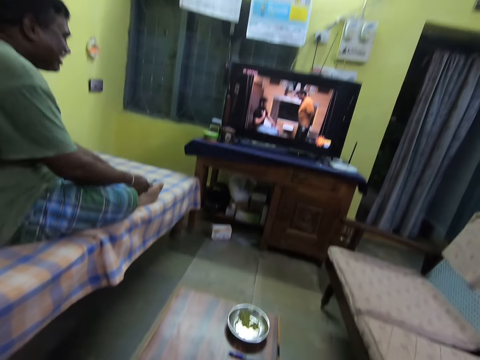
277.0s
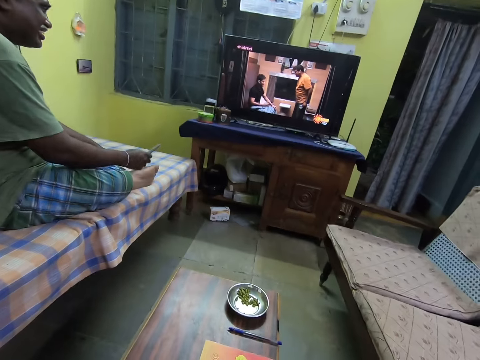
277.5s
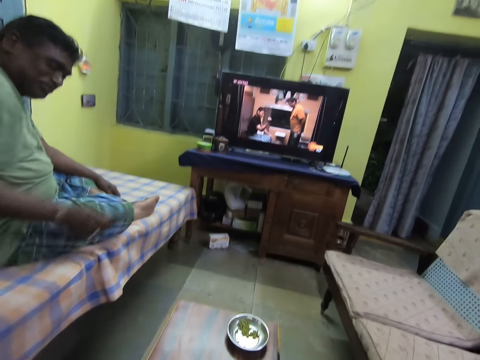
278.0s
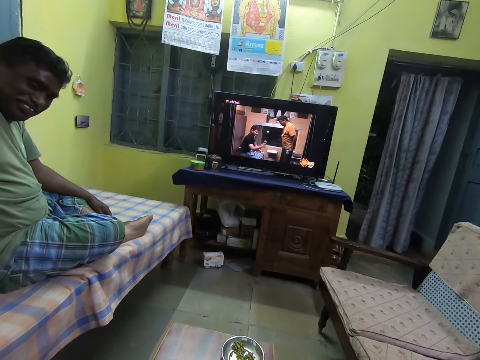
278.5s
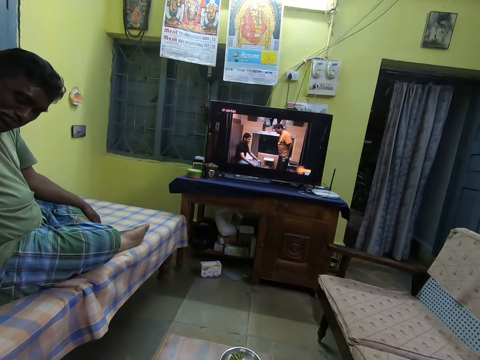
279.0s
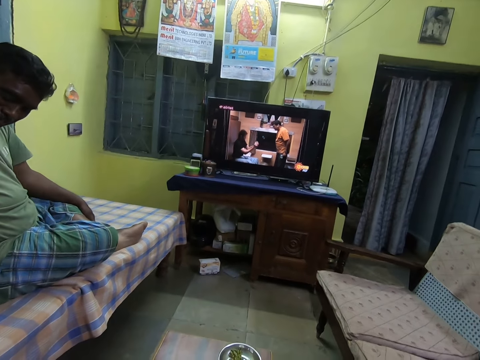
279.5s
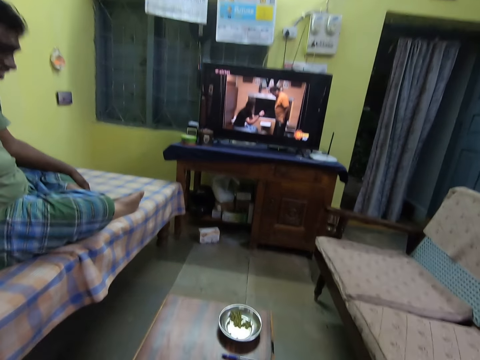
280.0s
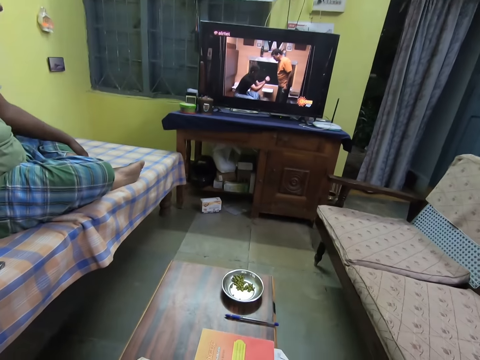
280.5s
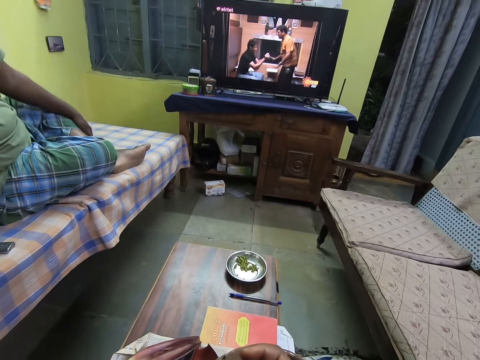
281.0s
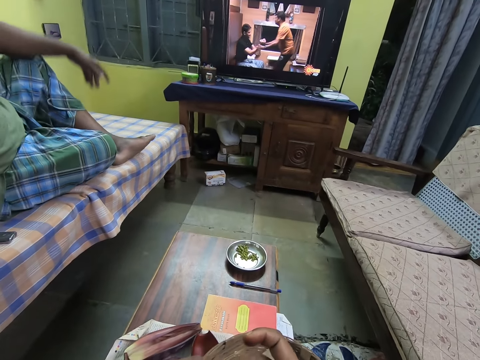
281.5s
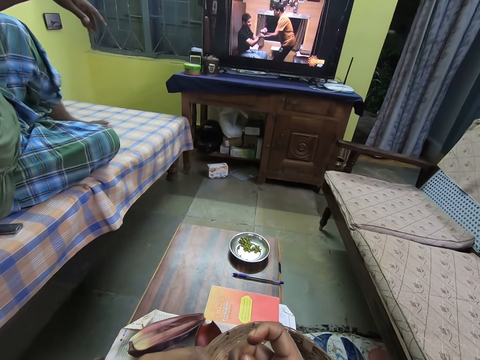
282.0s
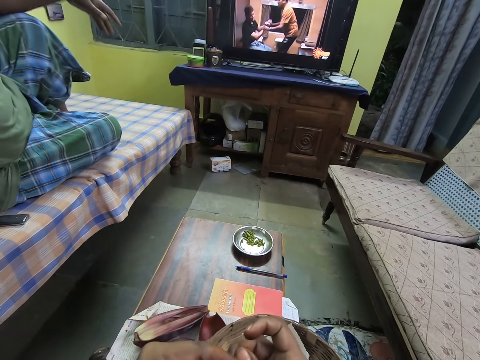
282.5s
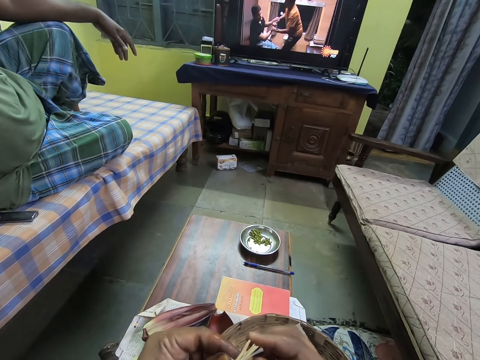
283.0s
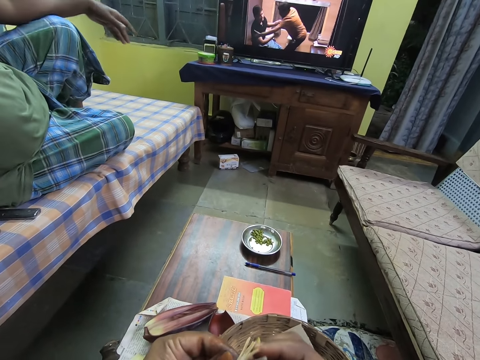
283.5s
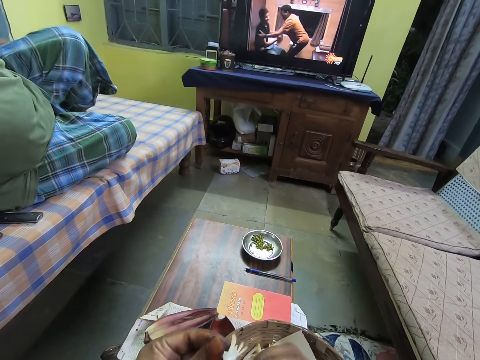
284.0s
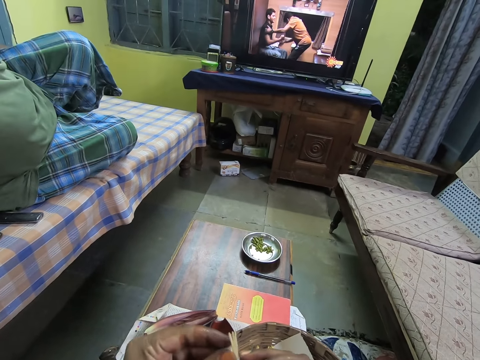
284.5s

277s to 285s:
A man turns around. The man drops the remote on the bed with his right hand. The man adjusts sitting position. The camera wearer holds a floret of the banana flower with both hands. She removes the pistil of the floret in her left hand with her right hand.

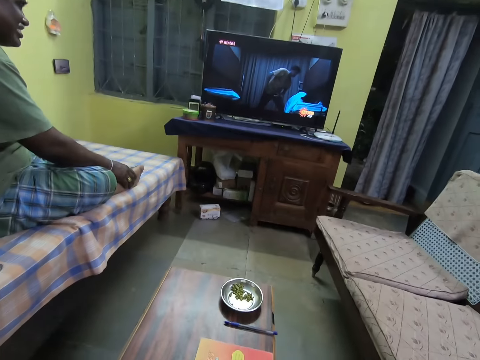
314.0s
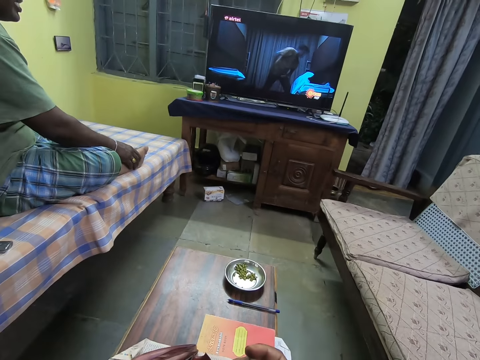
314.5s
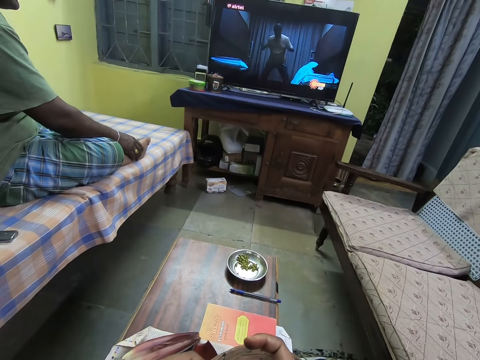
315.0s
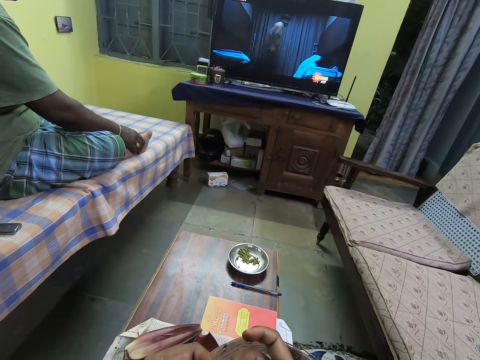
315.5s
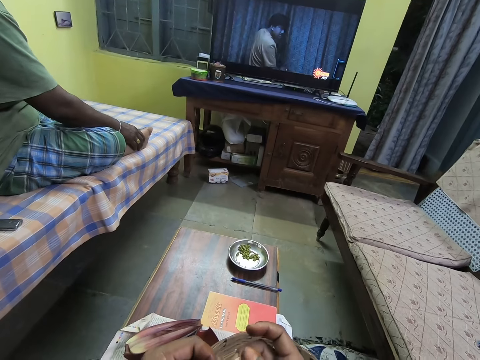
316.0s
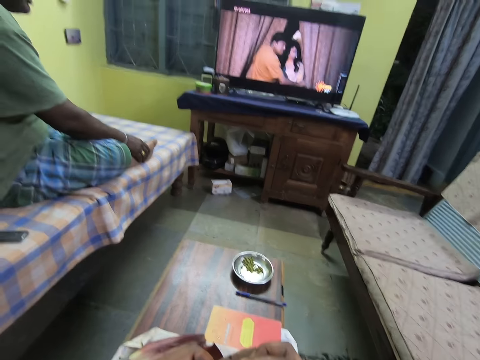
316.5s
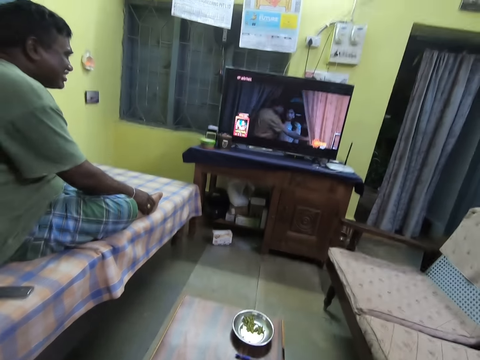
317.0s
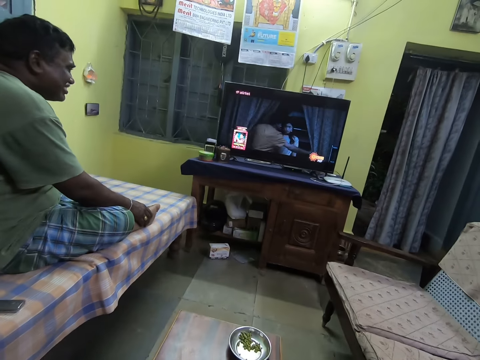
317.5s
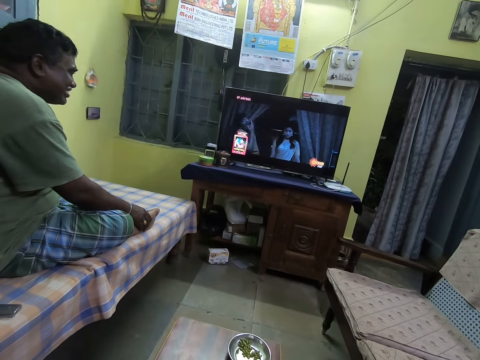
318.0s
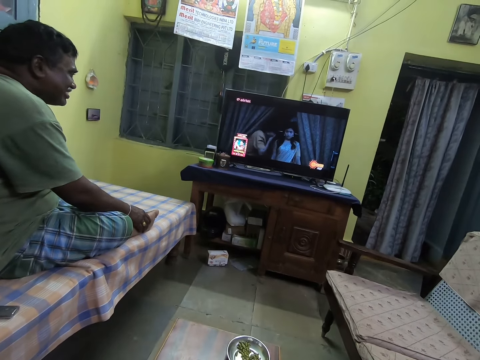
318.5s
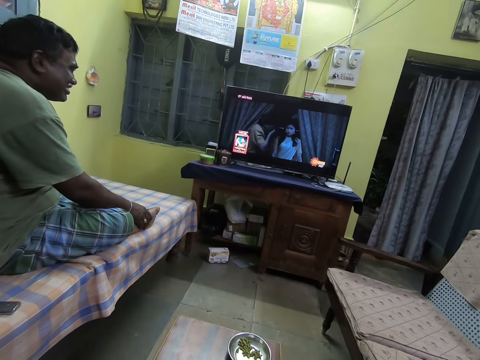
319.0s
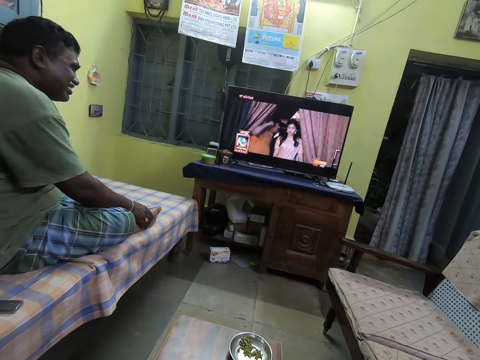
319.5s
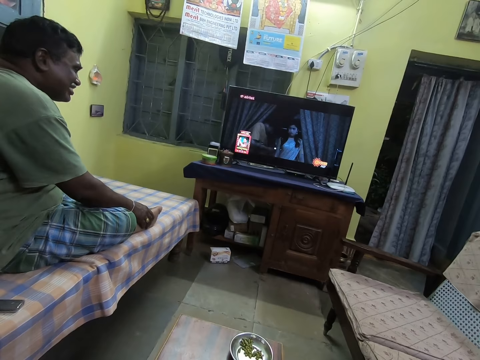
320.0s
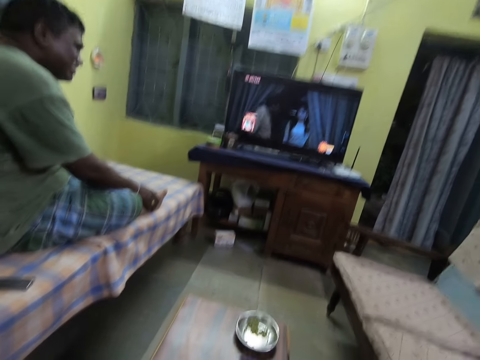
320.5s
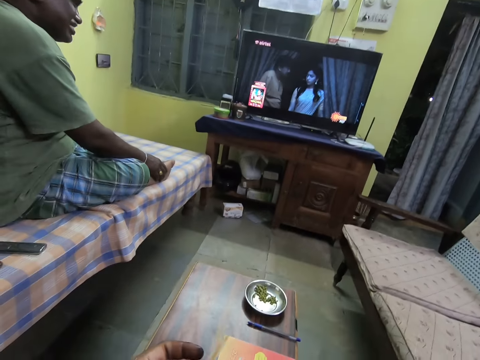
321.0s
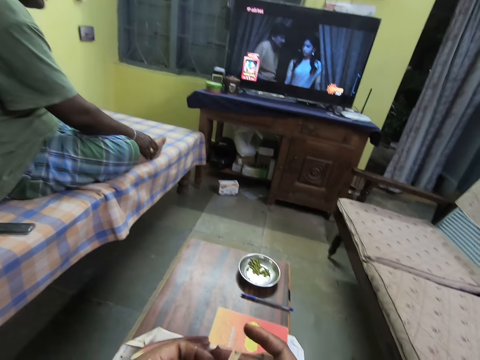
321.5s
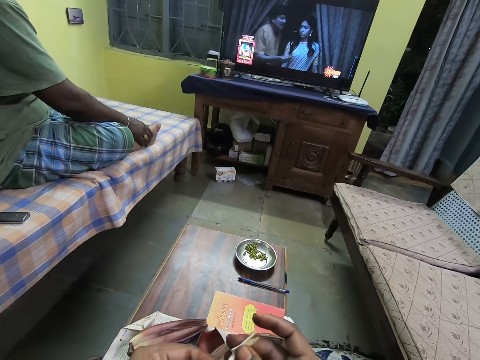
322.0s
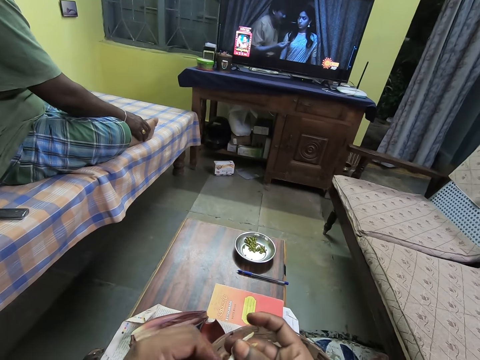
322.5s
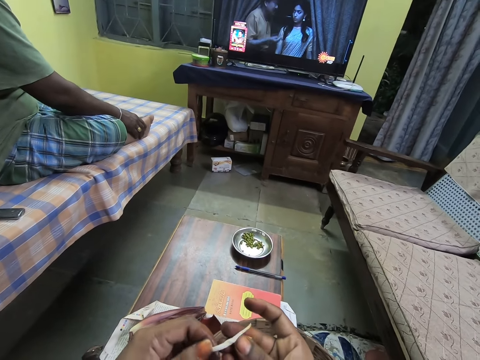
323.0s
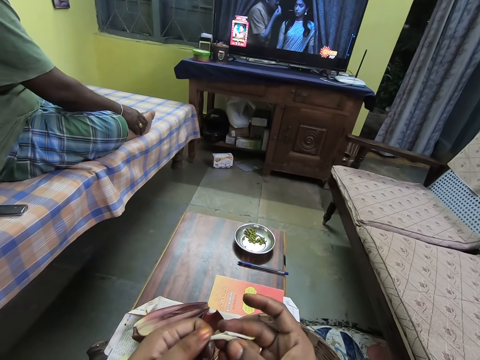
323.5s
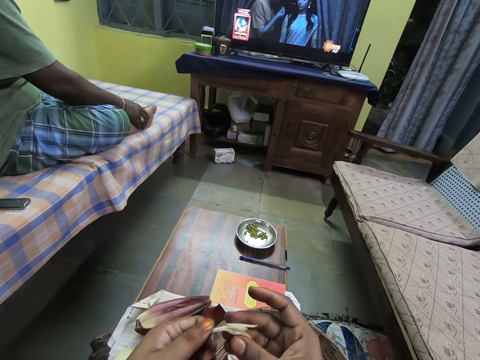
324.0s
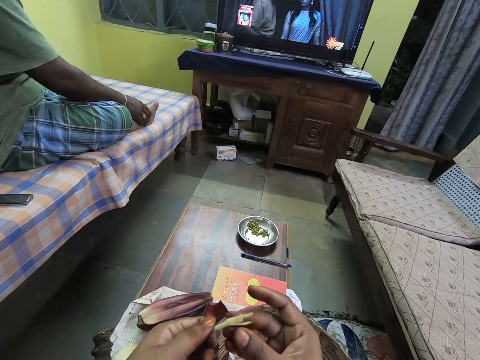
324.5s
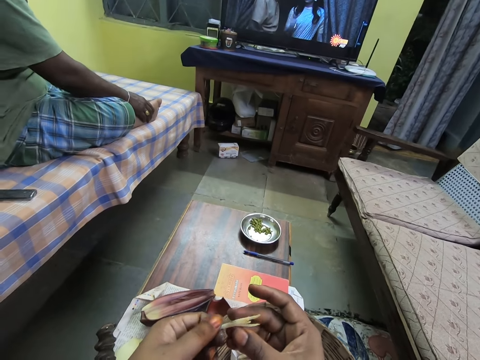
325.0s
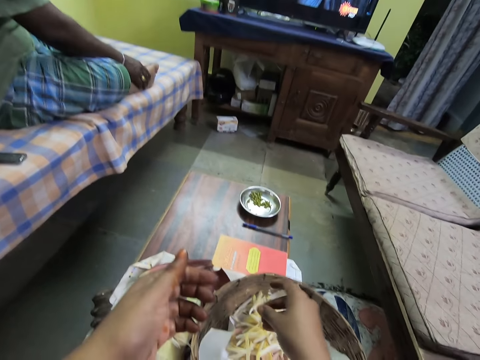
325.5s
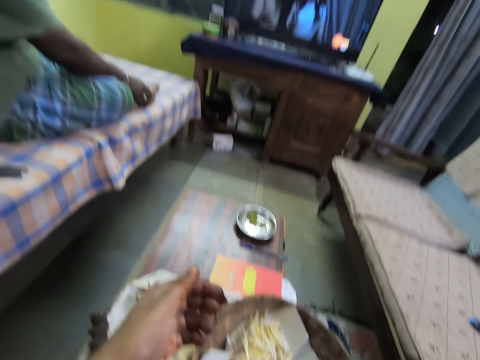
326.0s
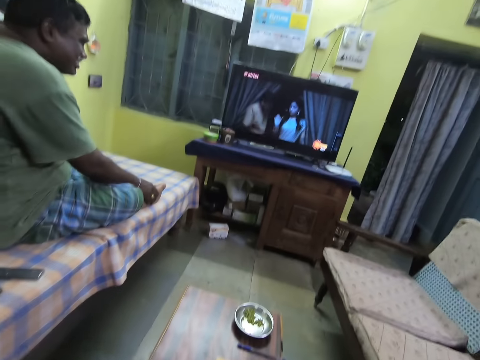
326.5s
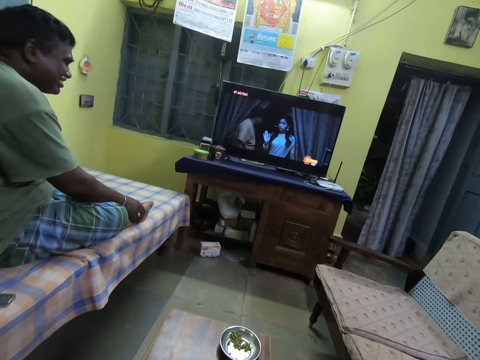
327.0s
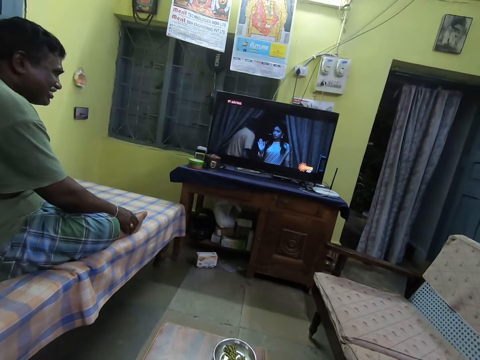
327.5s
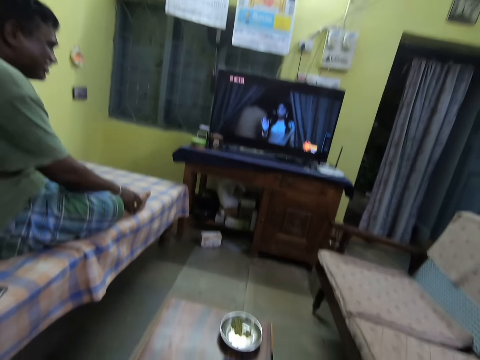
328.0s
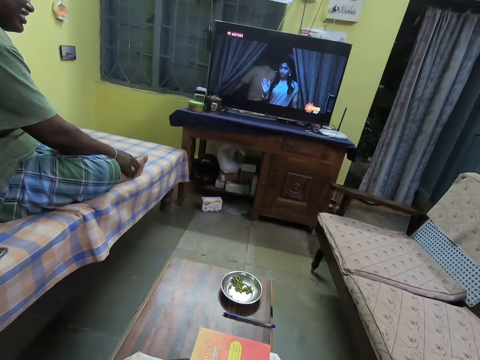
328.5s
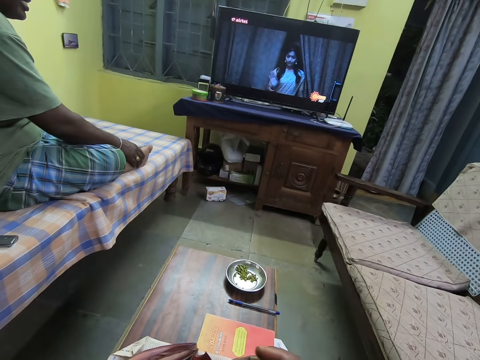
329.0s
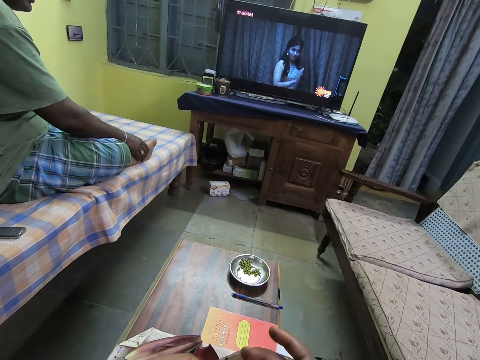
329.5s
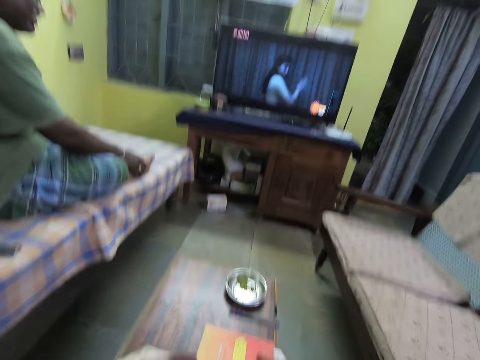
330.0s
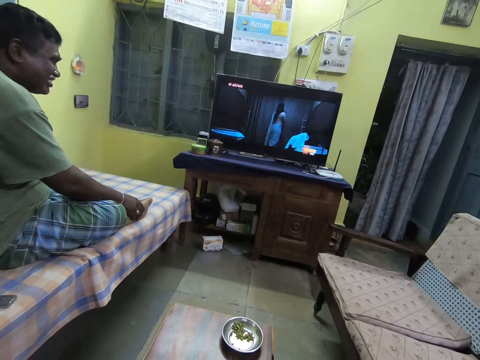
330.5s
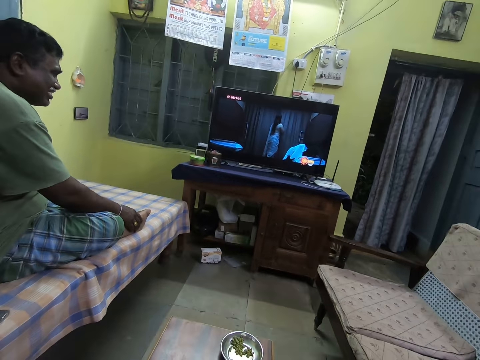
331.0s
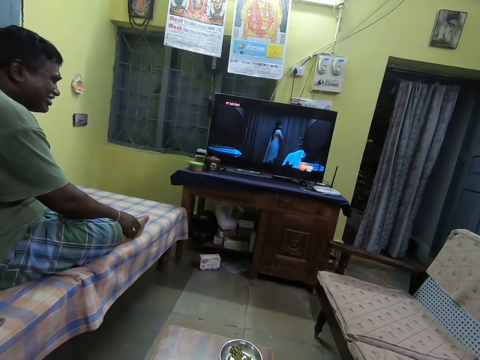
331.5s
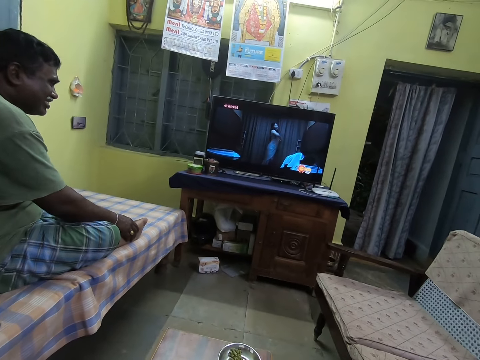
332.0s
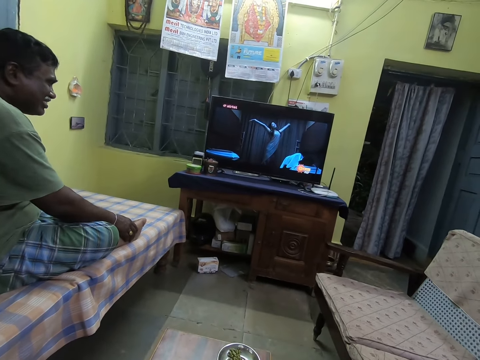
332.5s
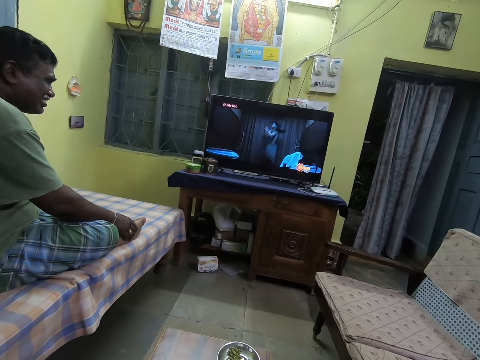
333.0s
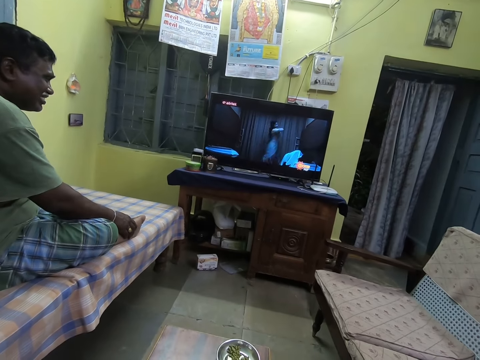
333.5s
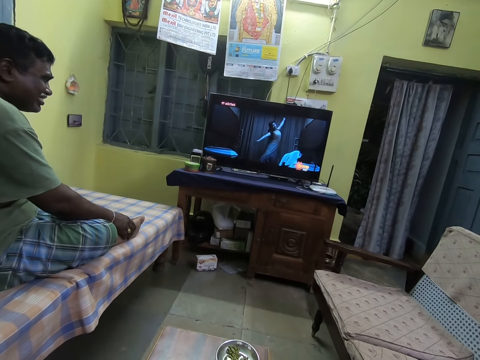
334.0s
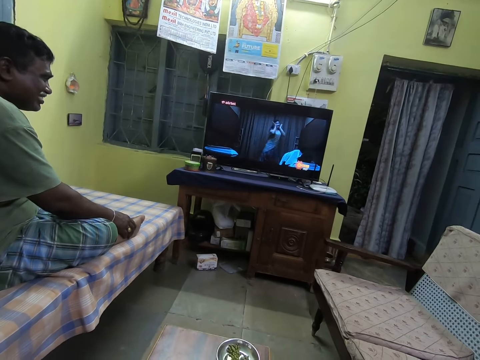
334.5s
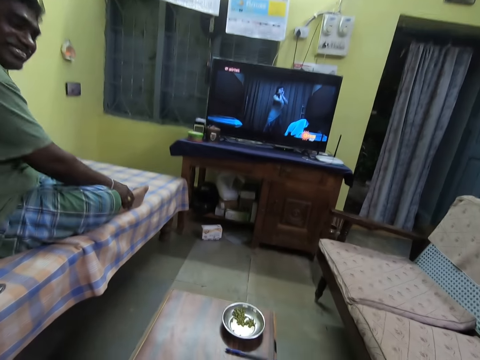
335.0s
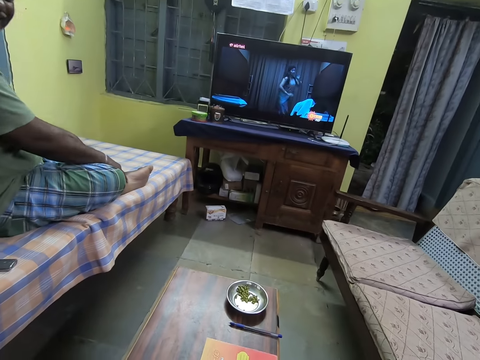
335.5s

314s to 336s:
The camera wearer peels a banana blossom bell in her left hand with her right hand. She turns the banana blossom bell with her hands. She loosens a banana flower bud. She drops the banana blossom bell in the basket on the table with her right hand. She watches television in the house.
